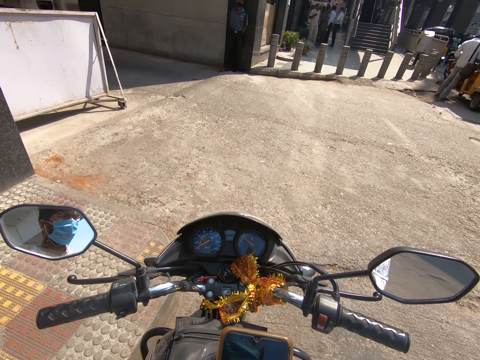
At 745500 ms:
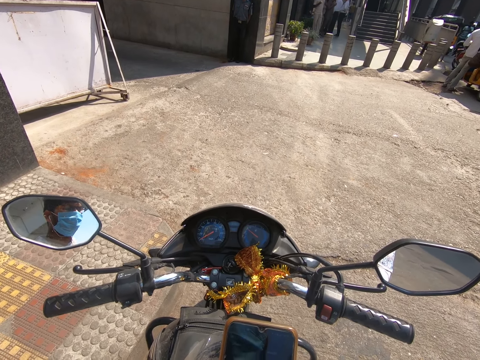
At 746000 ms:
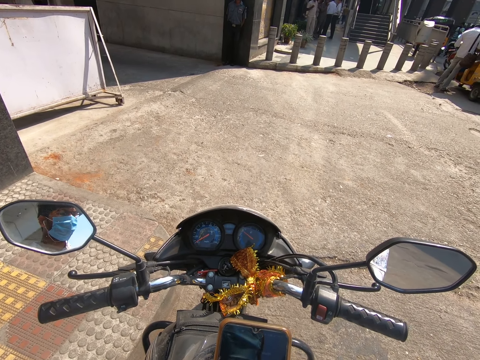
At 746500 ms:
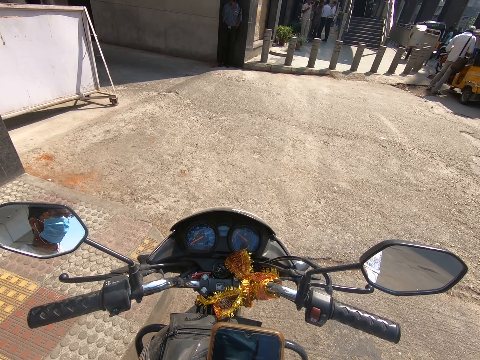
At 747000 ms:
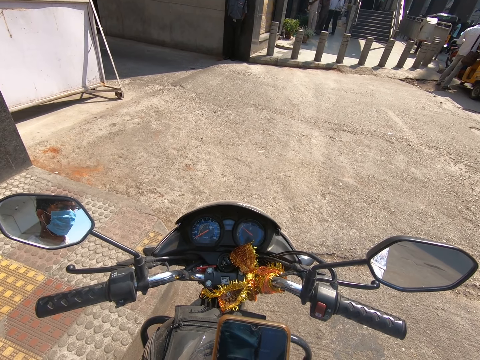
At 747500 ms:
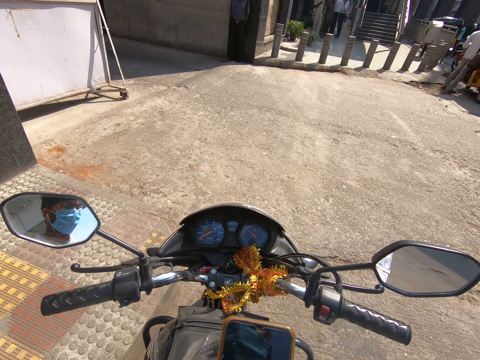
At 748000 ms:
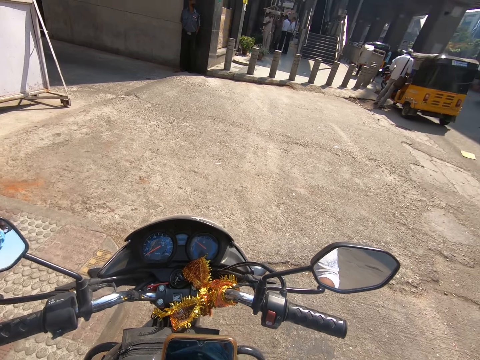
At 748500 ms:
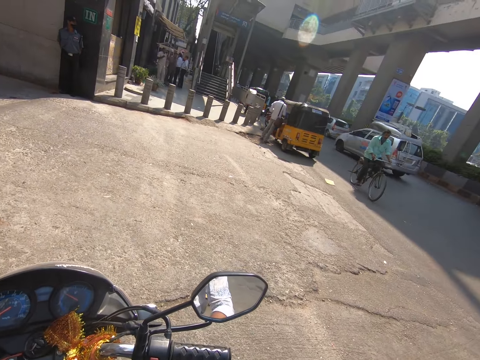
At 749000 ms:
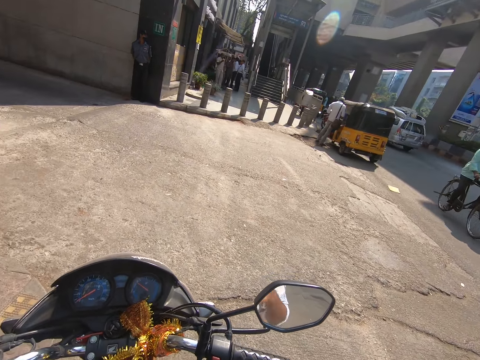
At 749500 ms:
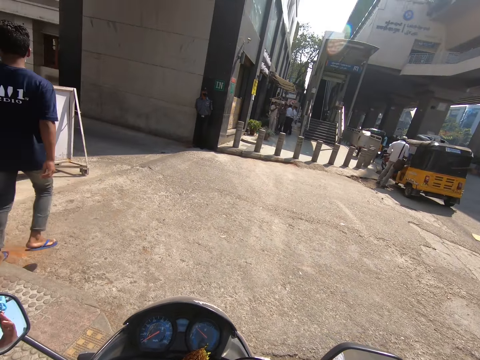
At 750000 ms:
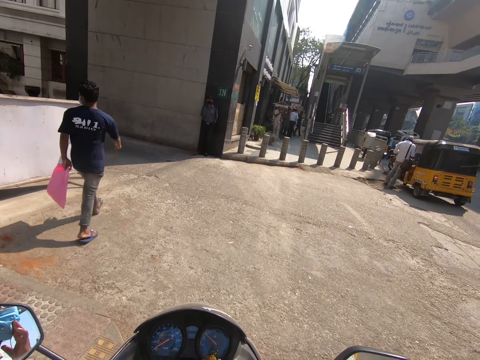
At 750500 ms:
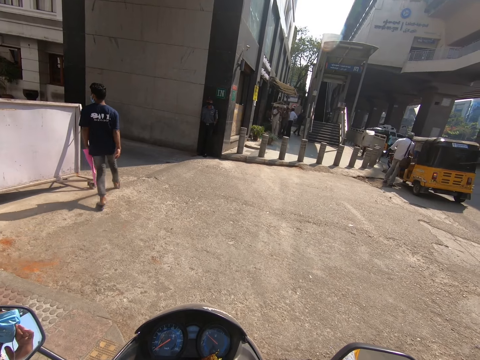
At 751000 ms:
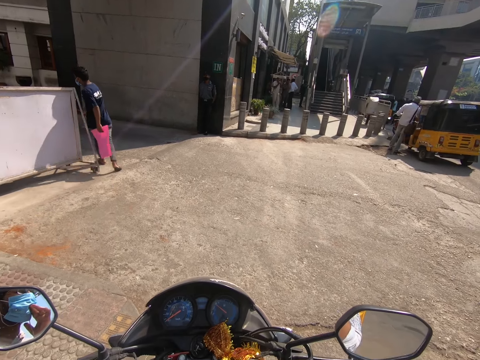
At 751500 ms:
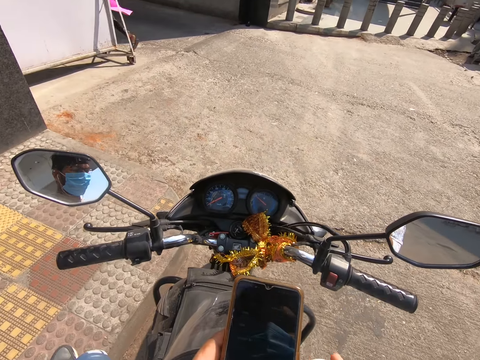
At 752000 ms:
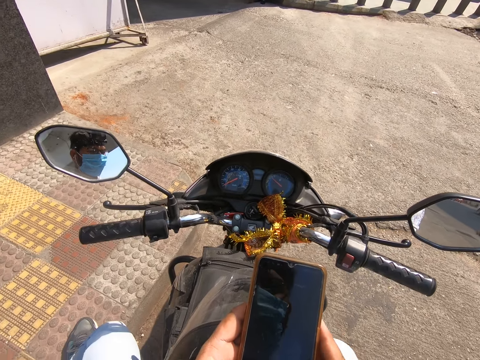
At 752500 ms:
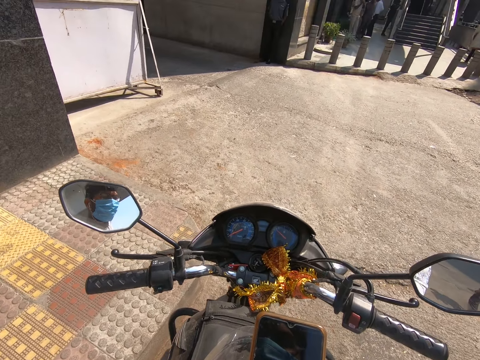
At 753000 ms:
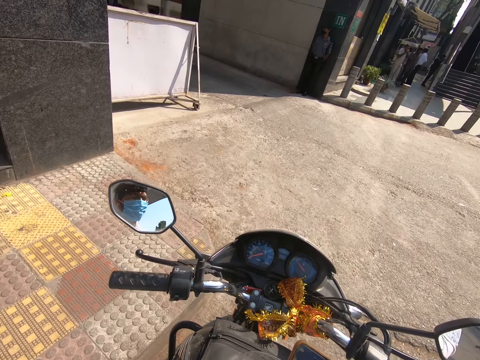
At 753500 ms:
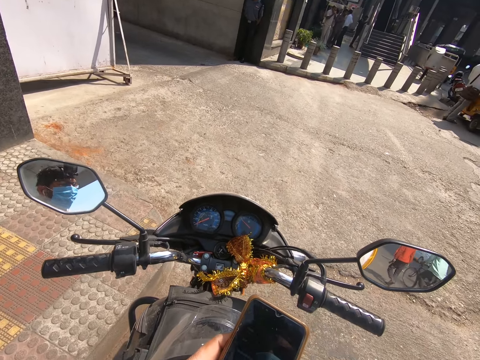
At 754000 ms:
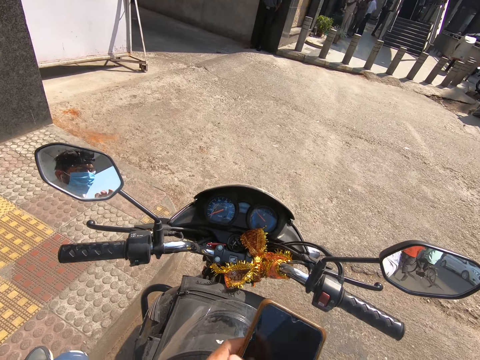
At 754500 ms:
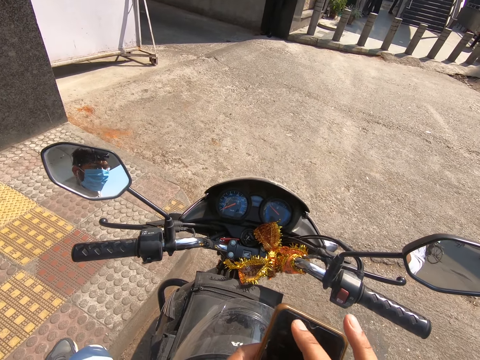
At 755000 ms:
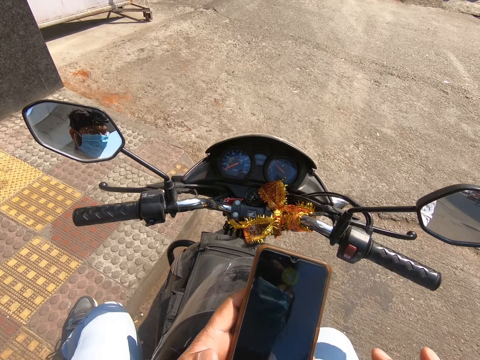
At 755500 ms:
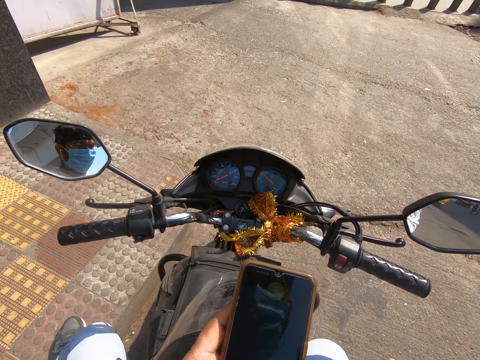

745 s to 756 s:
The camera wearer touches his face with his left hand.

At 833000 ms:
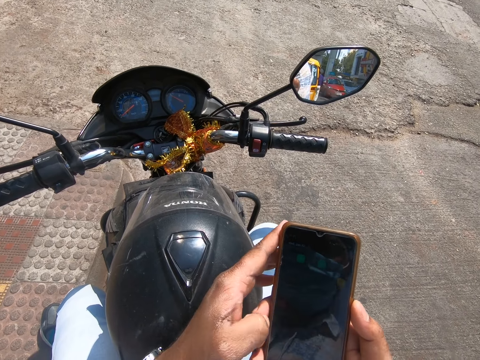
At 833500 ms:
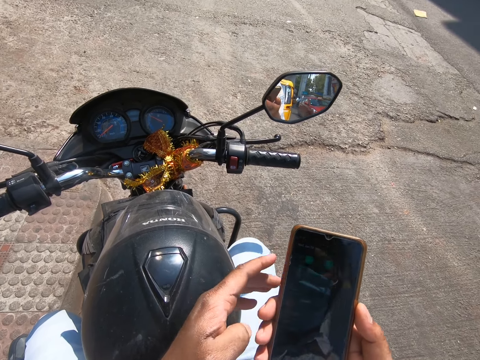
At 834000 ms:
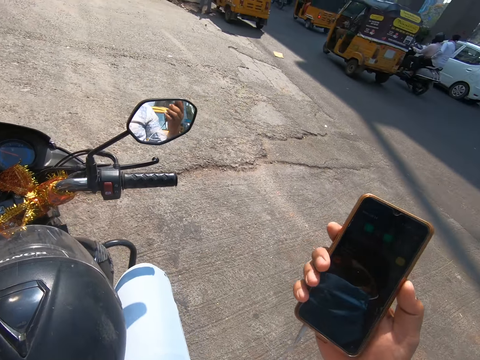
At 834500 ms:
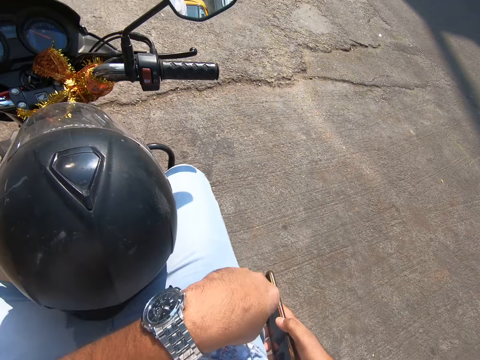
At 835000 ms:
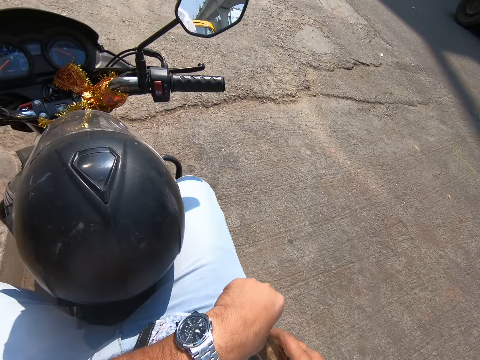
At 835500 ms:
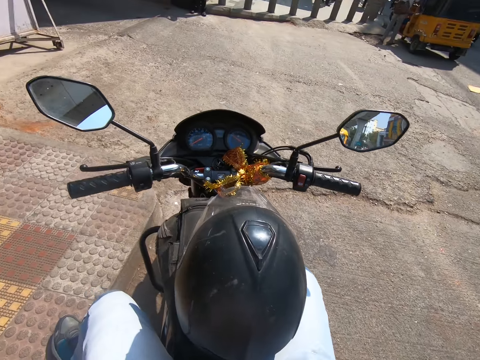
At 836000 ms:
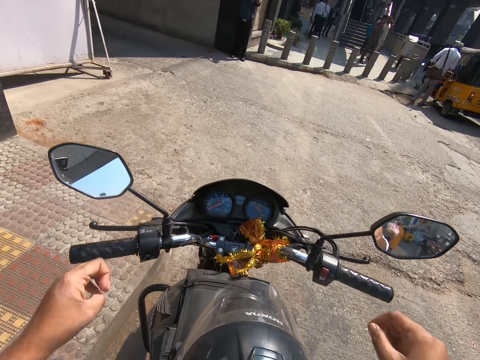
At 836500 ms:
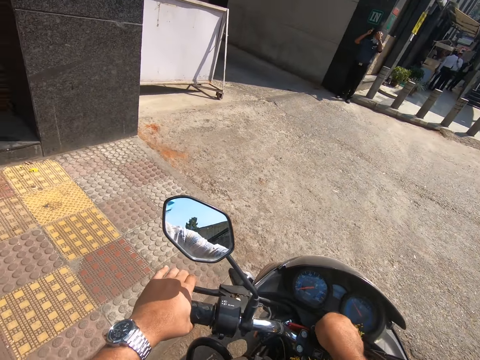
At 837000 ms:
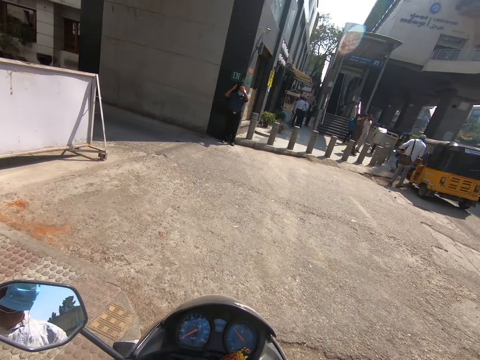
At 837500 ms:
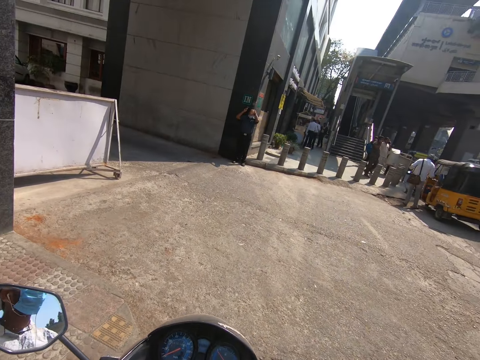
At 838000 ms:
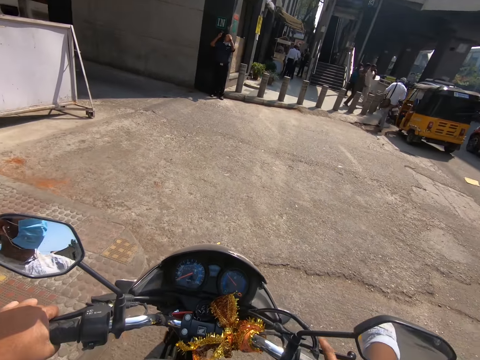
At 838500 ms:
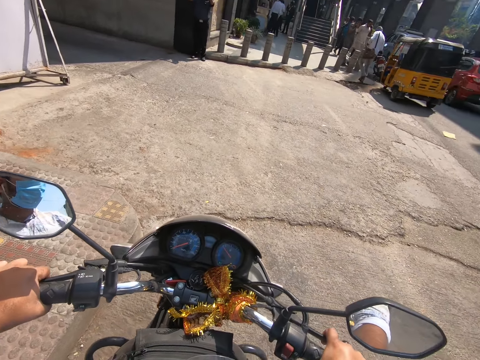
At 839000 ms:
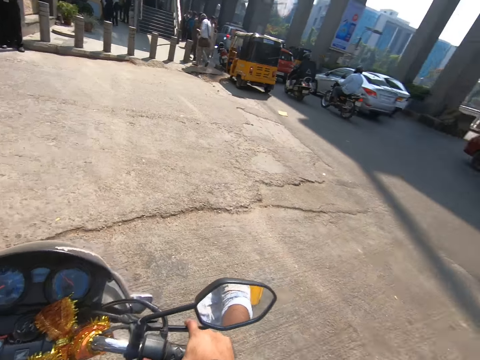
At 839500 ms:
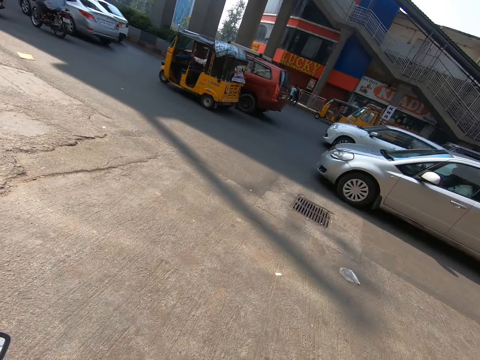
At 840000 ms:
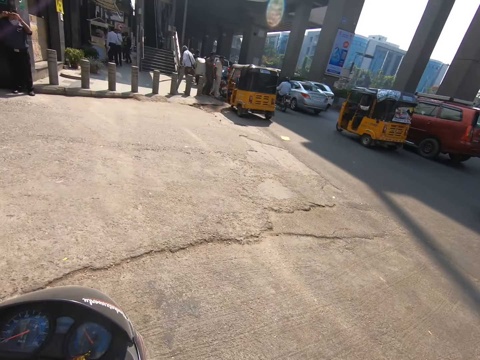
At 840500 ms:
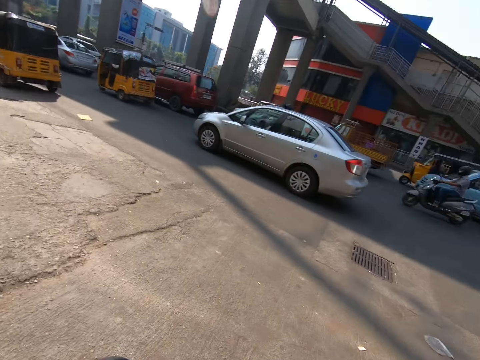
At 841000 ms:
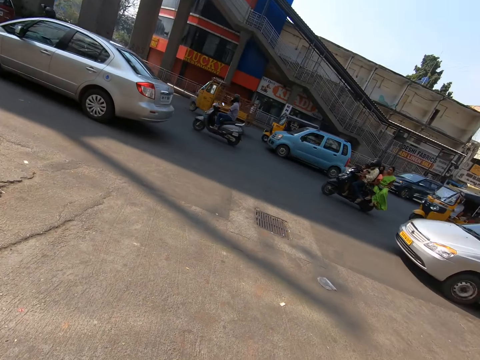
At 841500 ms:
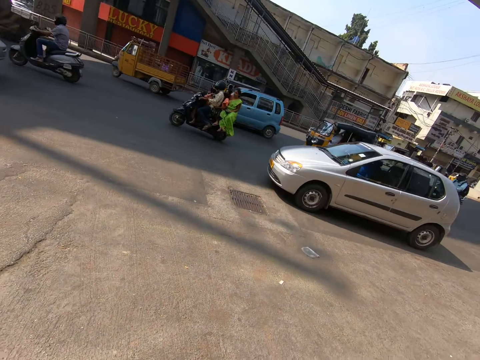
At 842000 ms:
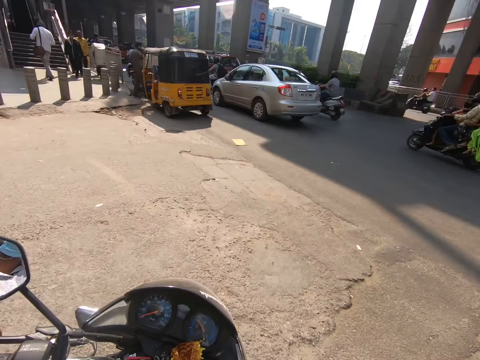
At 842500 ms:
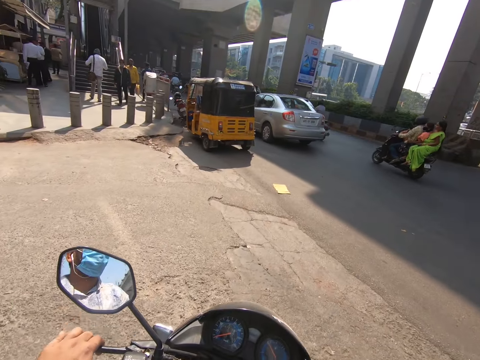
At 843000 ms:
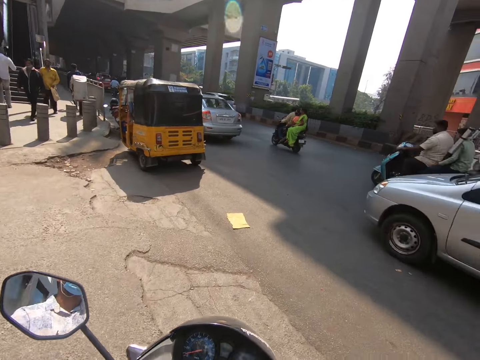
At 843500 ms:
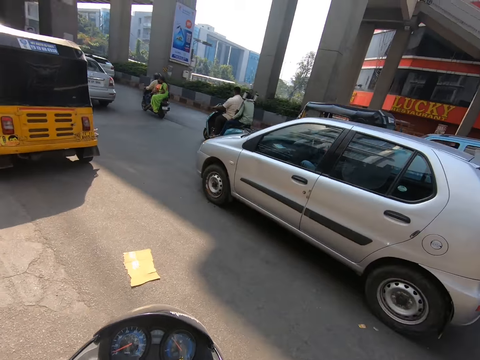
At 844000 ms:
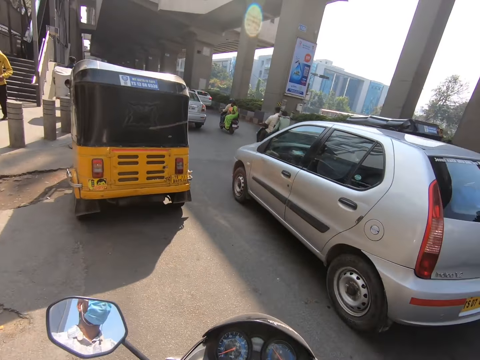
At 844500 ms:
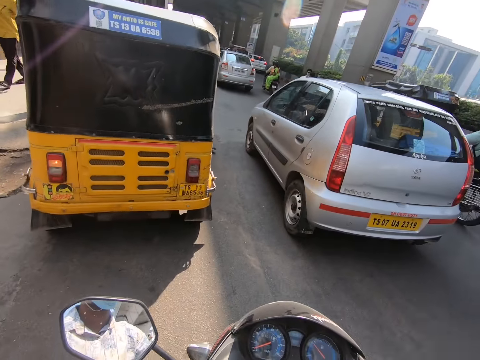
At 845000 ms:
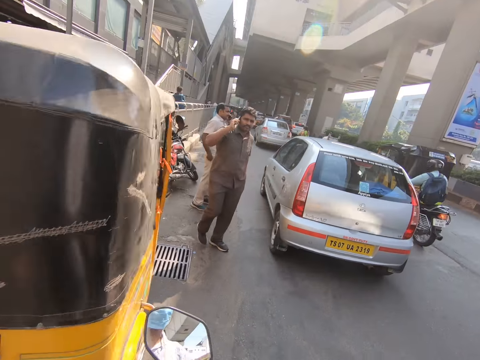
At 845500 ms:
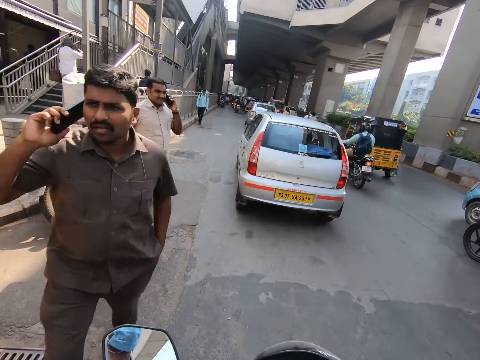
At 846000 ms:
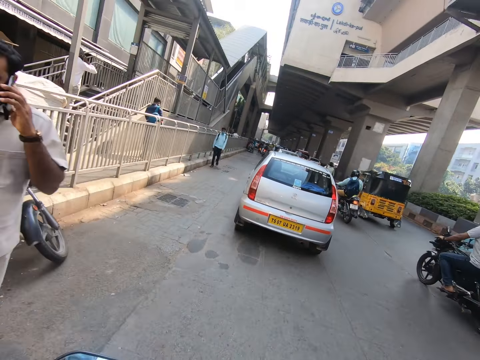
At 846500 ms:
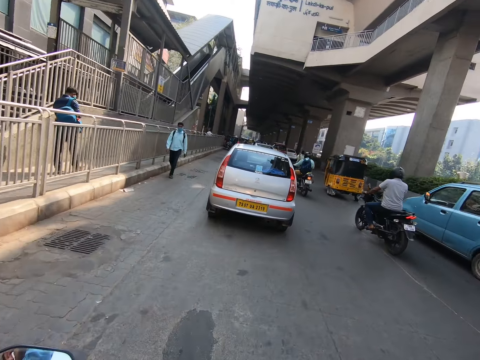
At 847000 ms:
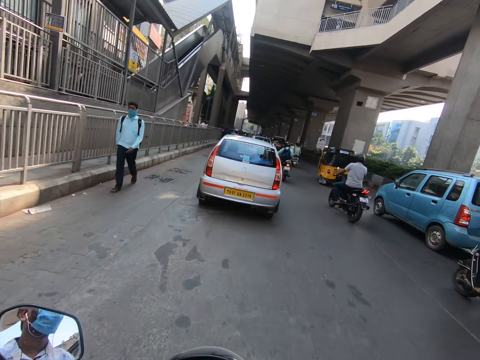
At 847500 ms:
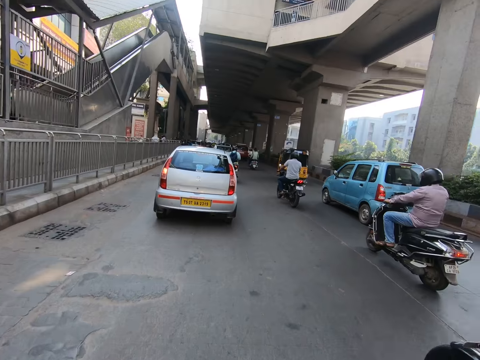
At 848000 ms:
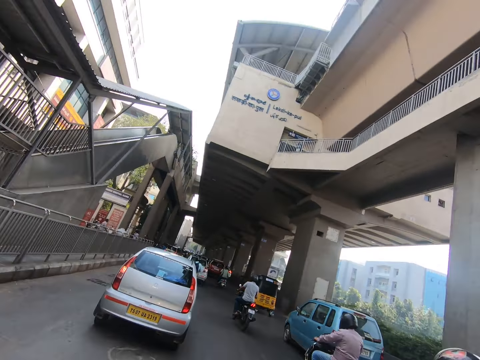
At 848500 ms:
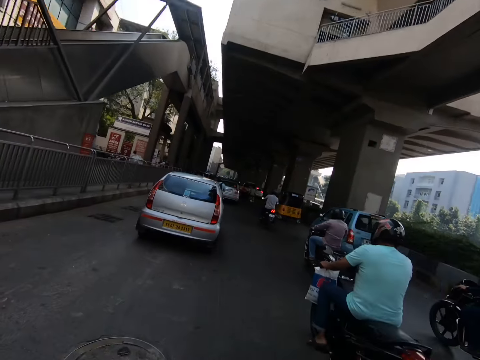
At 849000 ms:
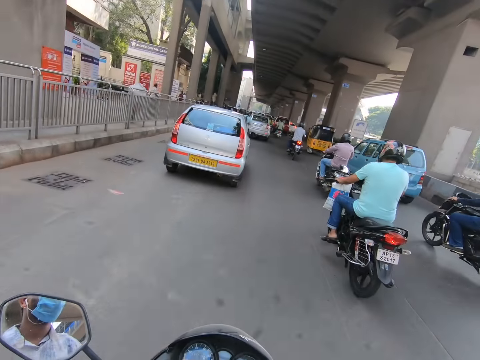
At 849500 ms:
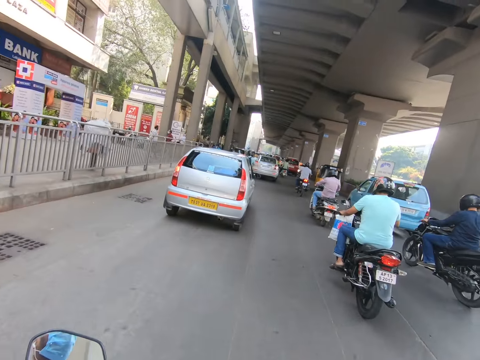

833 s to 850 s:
The camera wearer puts the phone in his pocket with his right hand. He starts a motorcycle or motorbike with his right hand on the motorcycle key. He rides the motorcycle along the road. He views the road. He rides the motorbike. He rides the motorcycle past a tricycle. He rides the motorcycle past a man and another man. He rides the motorcycle past a third man.
